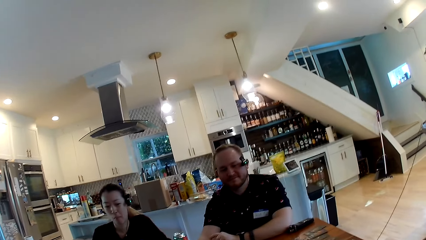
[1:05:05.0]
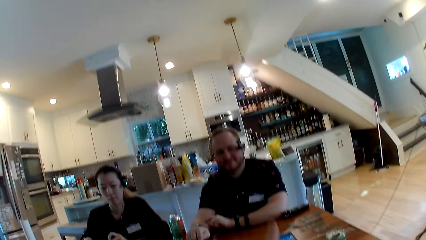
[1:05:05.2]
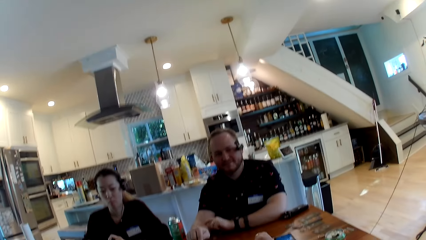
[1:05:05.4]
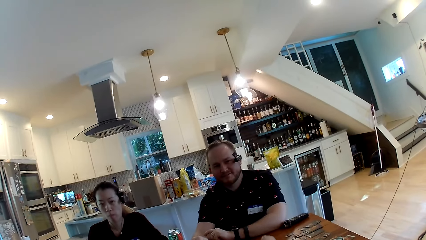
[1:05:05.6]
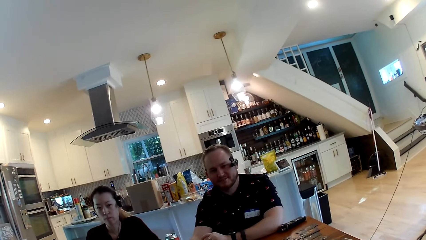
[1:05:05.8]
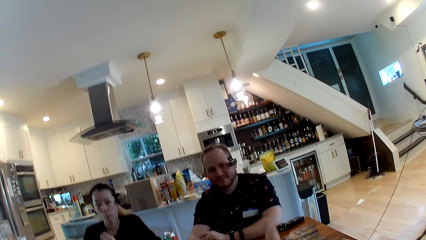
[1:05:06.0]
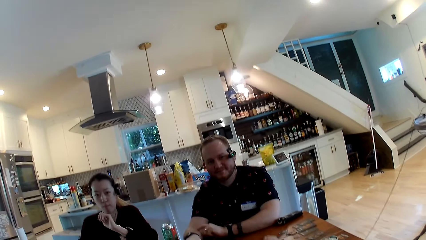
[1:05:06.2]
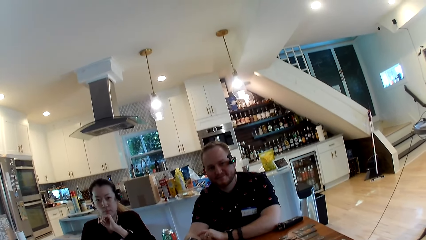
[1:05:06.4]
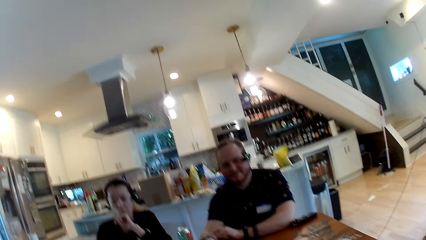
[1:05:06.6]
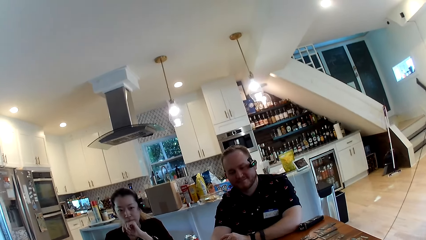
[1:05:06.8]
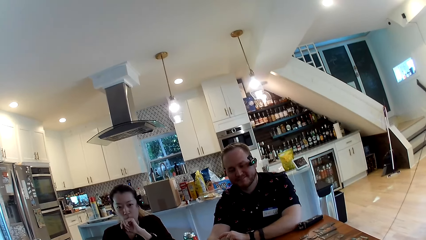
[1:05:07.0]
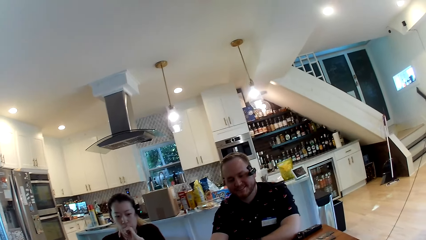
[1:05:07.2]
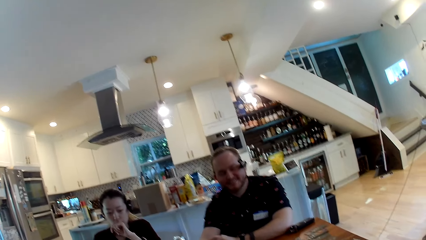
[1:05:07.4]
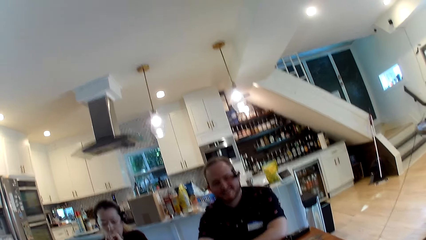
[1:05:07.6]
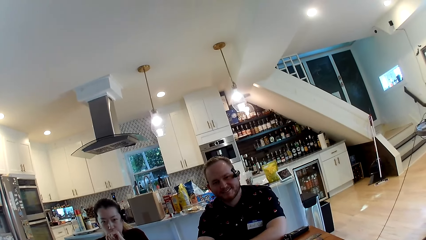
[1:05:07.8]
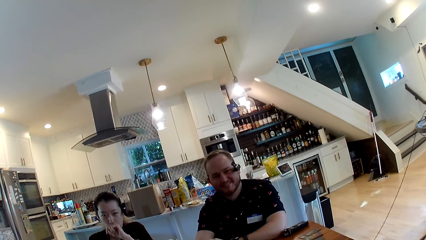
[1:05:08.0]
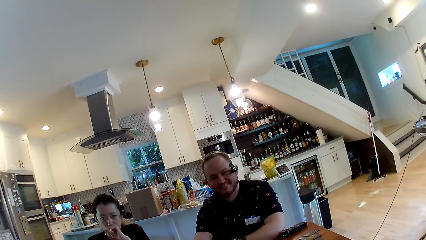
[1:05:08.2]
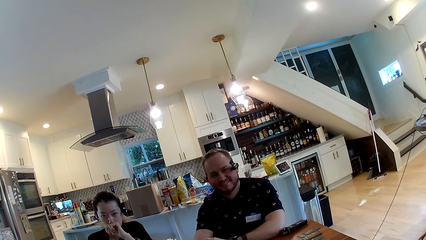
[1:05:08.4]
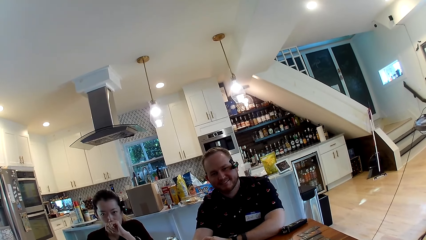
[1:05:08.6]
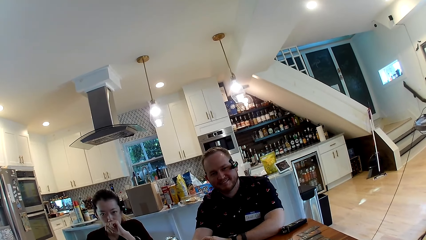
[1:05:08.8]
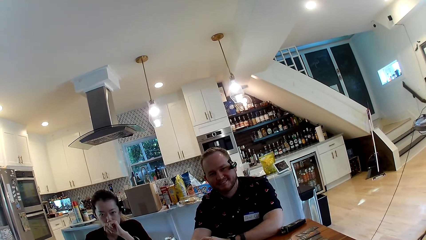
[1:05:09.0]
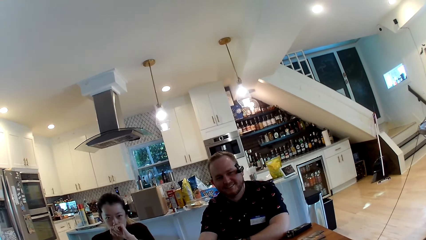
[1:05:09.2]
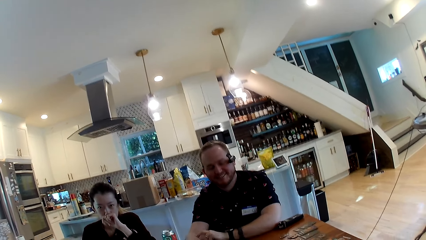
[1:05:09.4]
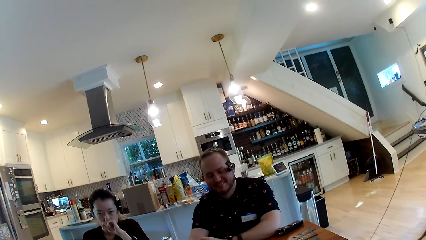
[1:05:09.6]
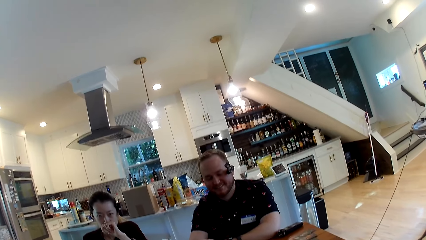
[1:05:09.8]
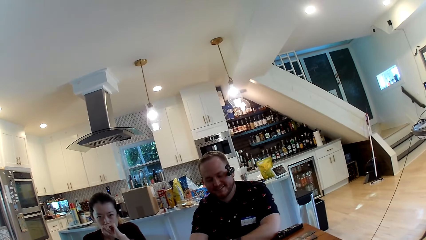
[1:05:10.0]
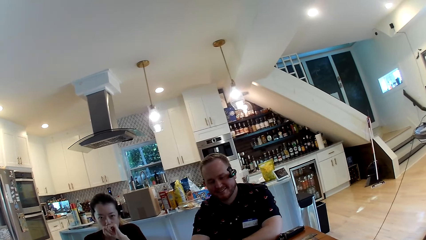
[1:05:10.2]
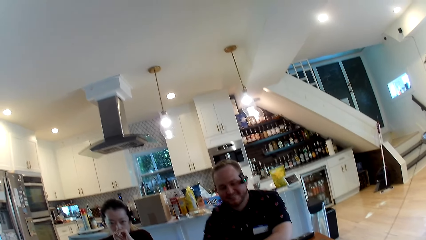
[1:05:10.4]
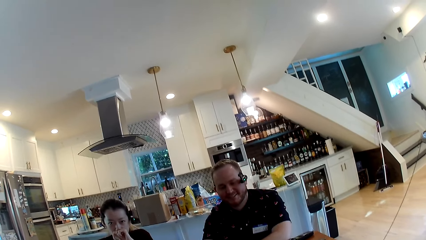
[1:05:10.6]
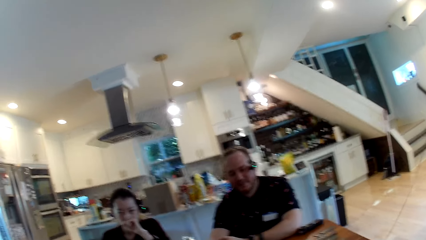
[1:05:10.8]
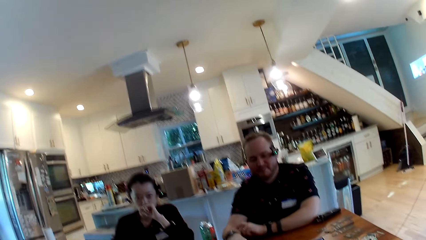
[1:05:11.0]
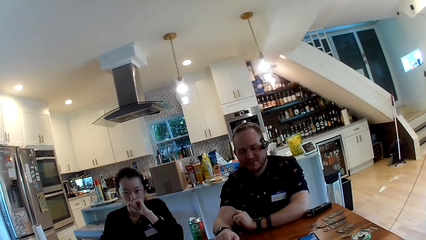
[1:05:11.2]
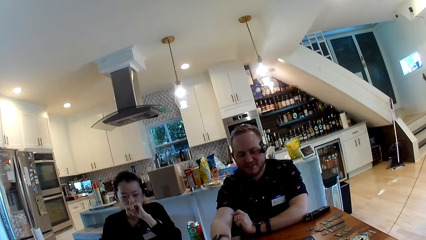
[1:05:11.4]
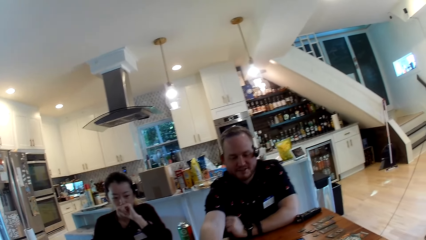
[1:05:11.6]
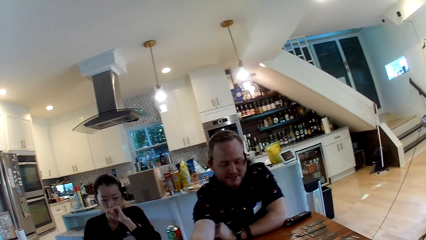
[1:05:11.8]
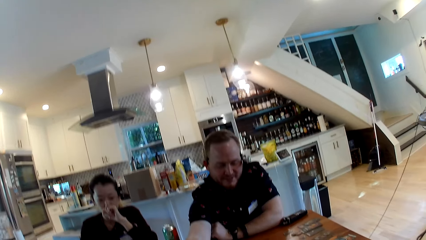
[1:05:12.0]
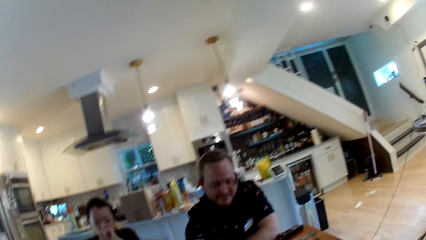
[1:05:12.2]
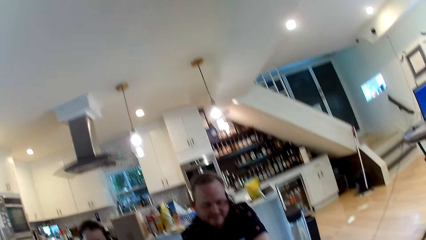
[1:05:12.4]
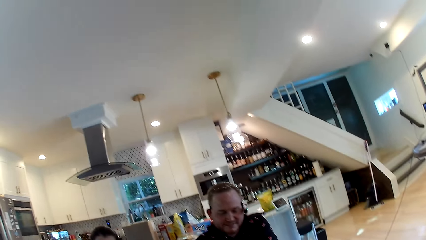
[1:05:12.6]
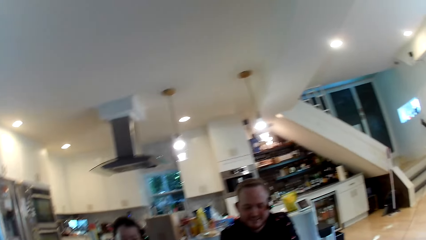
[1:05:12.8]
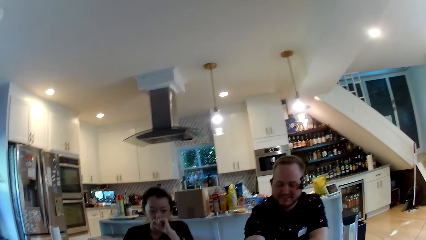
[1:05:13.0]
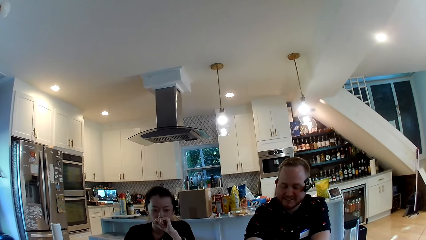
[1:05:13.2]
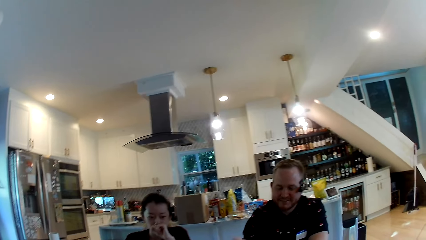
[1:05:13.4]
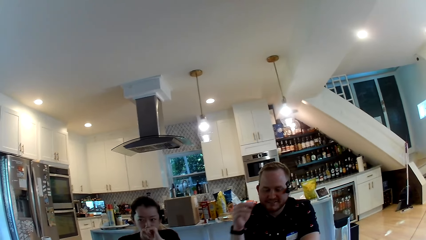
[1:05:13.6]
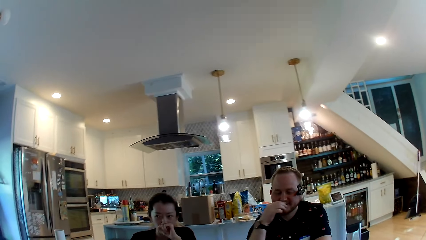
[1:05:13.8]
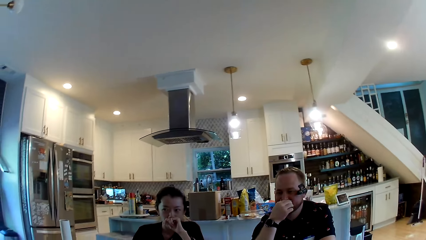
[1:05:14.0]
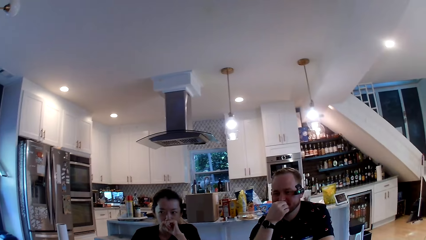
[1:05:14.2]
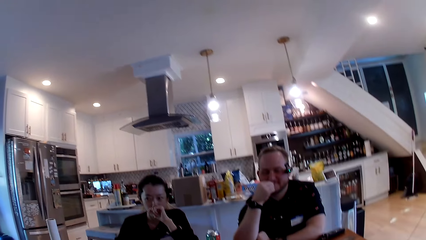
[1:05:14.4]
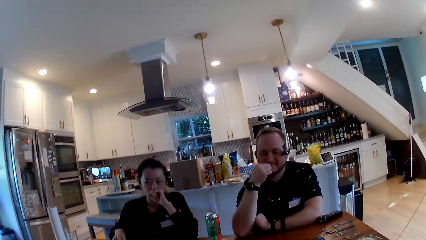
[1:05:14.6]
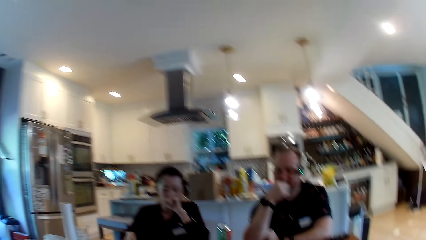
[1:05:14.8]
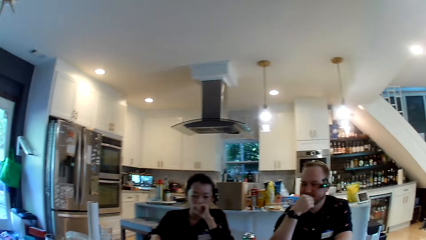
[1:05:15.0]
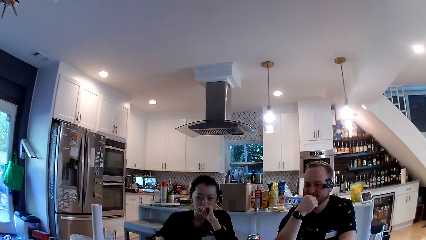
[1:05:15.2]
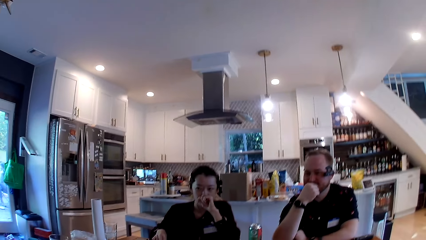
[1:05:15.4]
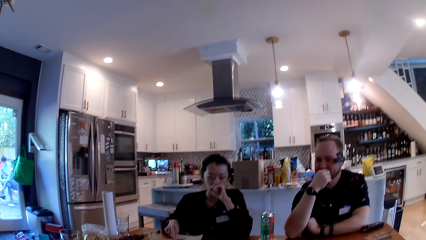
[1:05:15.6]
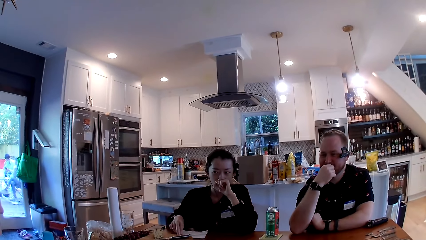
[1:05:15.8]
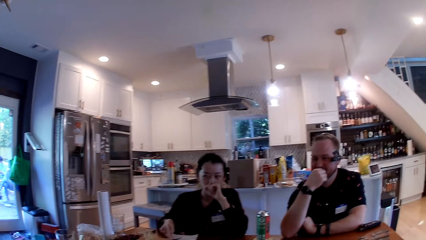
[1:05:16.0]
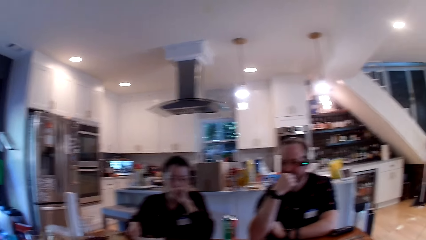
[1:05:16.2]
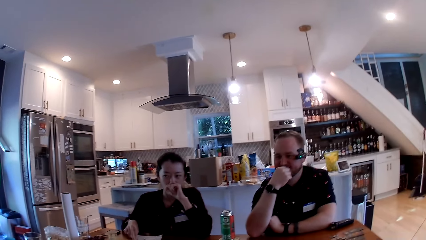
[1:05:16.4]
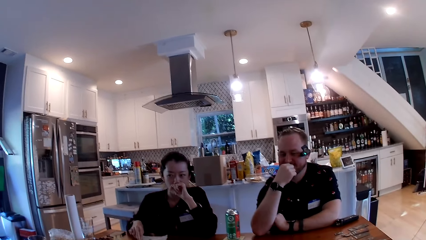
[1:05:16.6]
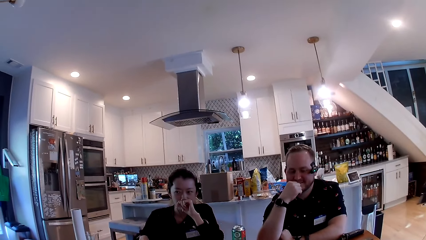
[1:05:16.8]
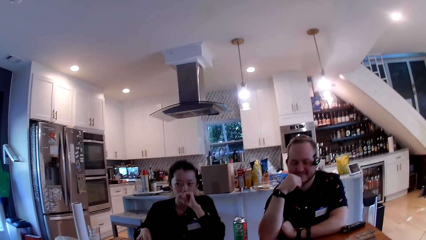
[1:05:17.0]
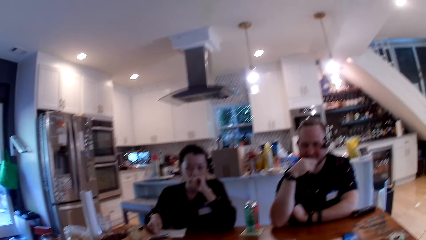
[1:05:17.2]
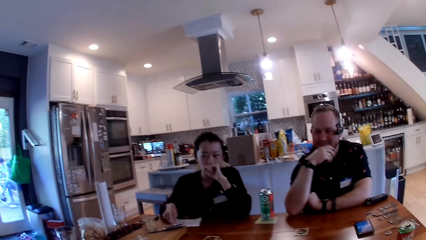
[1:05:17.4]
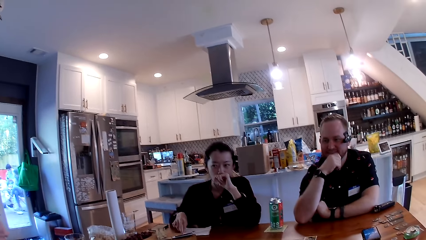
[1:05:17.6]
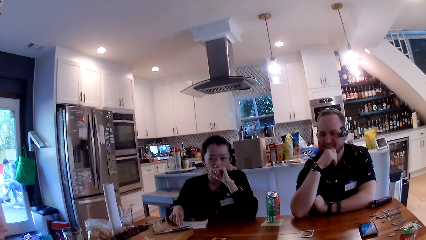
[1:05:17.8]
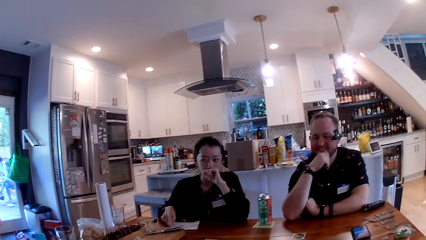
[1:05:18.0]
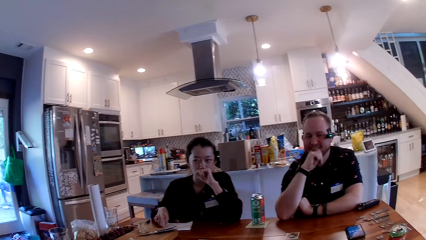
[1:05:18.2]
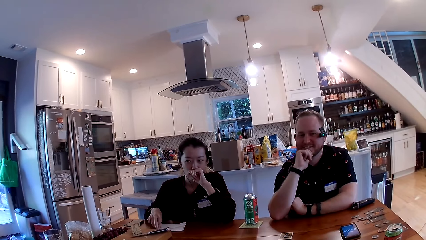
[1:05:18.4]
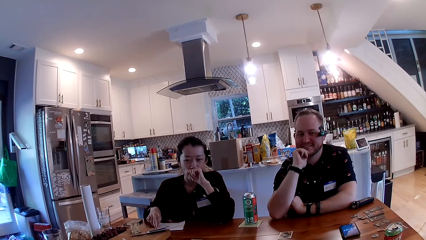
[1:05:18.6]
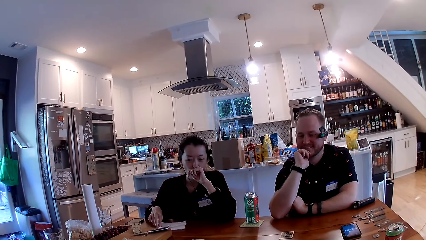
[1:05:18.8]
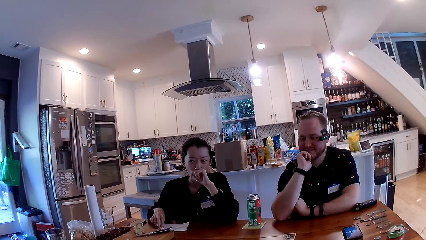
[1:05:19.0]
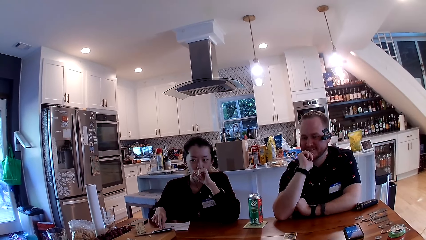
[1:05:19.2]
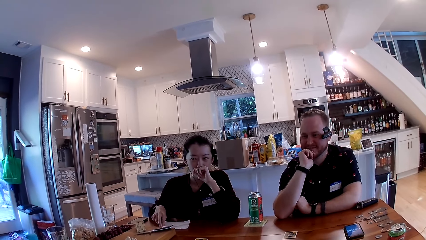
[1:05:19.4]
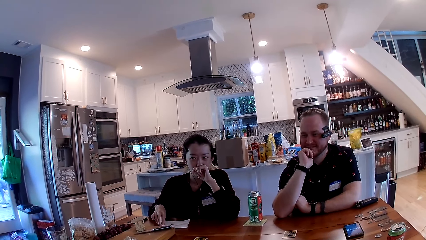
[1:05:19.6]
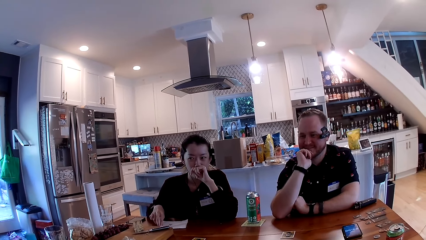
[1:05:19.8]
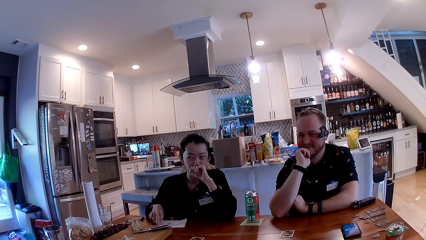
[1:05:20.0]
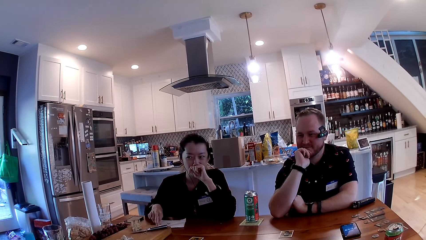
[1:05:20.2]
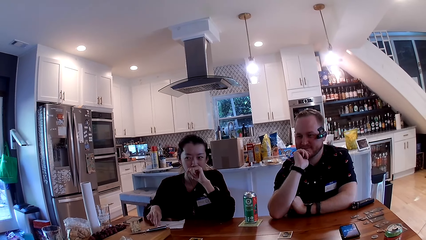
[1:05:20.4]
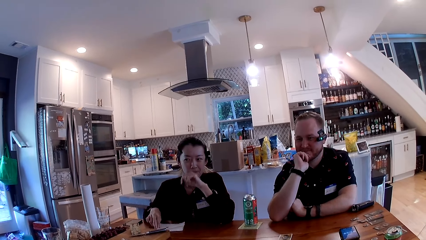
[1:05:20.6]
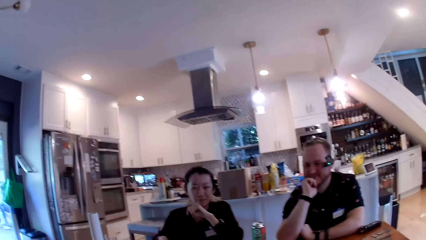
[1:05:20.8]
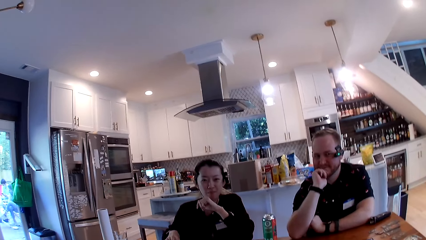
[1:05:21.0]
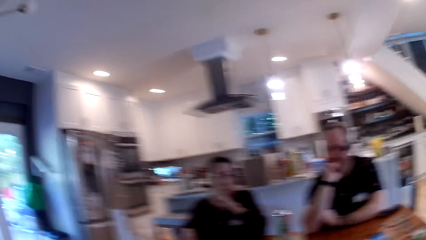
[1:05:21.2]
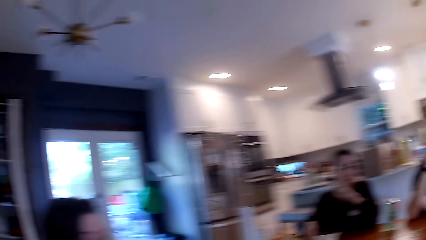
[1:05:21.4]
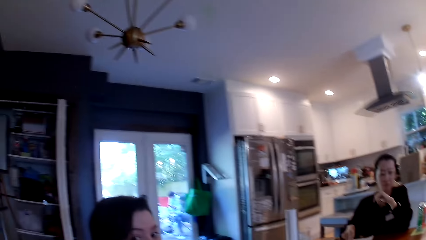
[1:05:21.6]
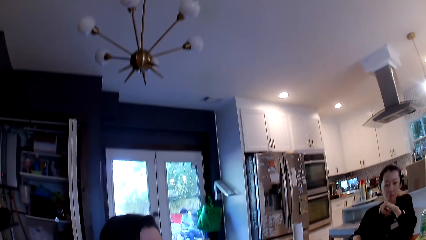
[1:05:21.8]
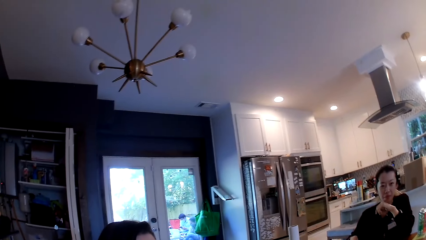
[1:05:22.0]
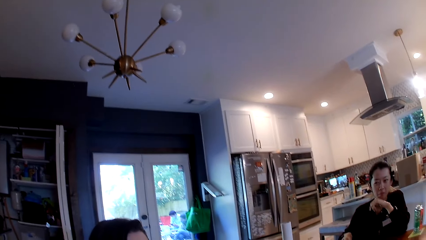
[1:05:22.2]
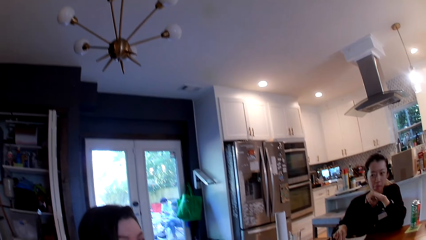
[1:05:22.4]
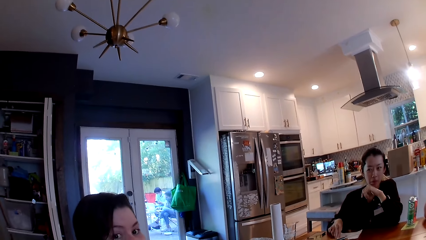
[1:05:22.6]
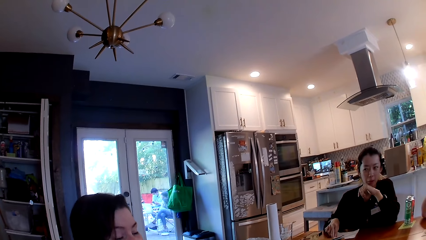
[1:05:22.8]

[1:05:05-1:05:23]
The camera wearer converses with the man. The woman touches her face with her left hand. The man adjusts a card on the table with his right hand. The man touches his face with his right hand. The woman removes her left hand from her face.
